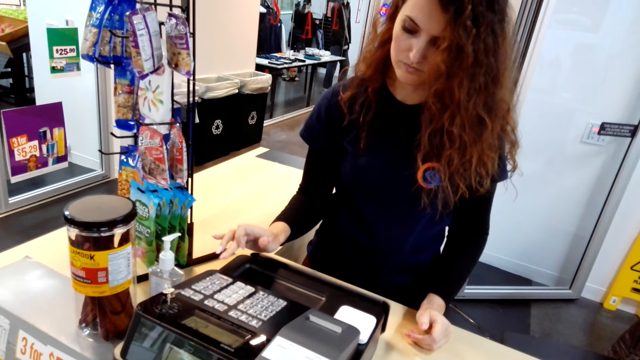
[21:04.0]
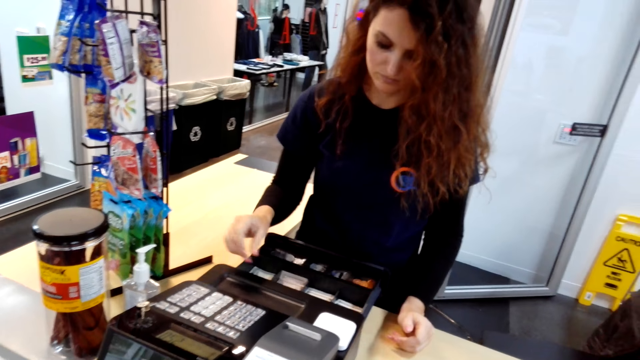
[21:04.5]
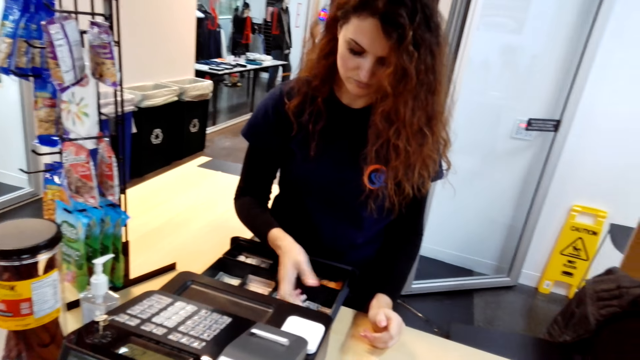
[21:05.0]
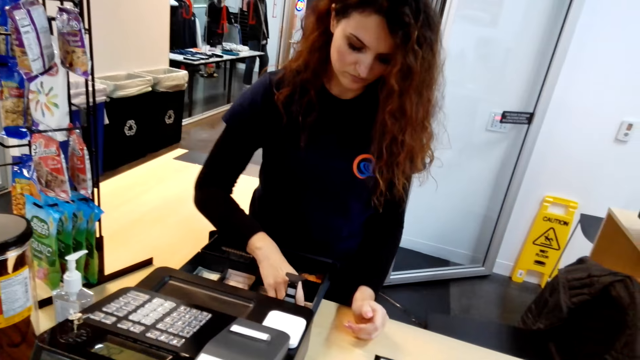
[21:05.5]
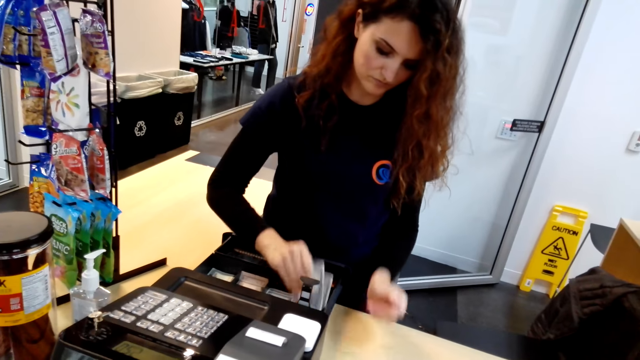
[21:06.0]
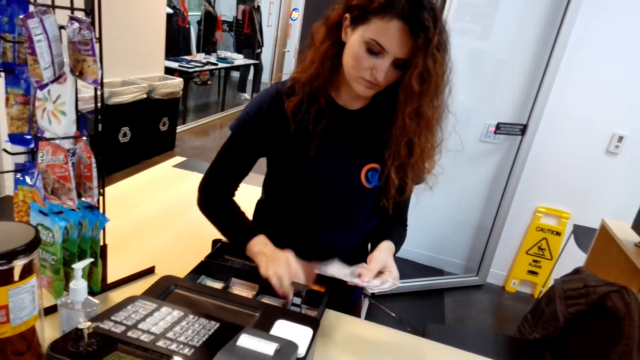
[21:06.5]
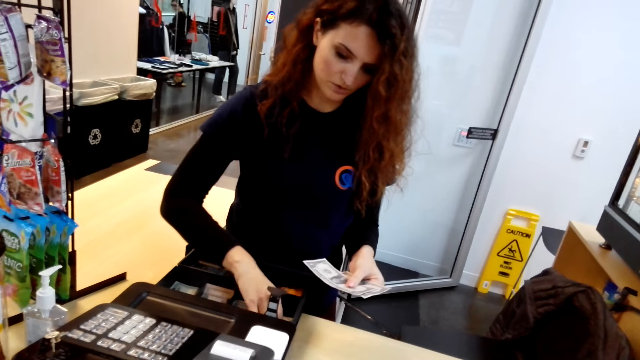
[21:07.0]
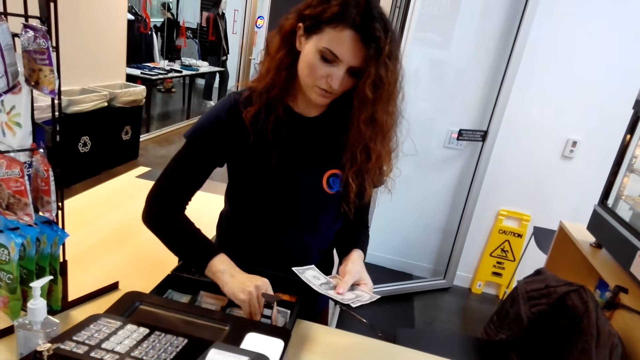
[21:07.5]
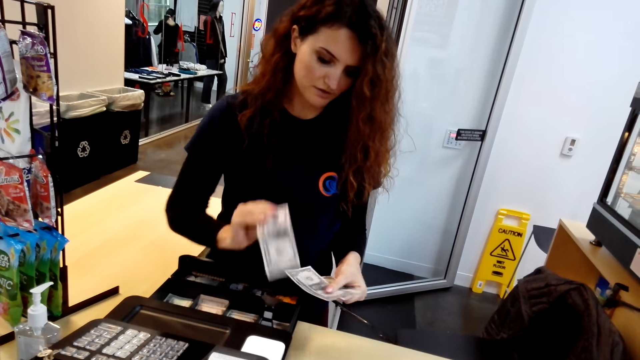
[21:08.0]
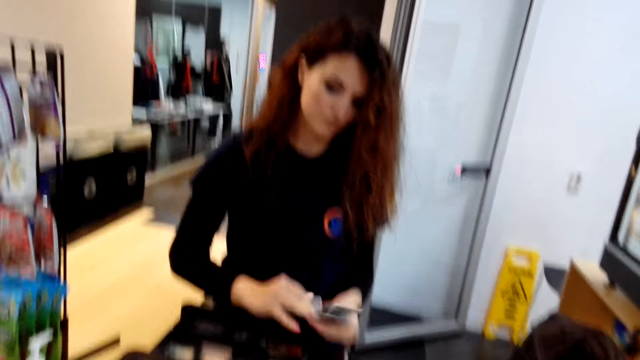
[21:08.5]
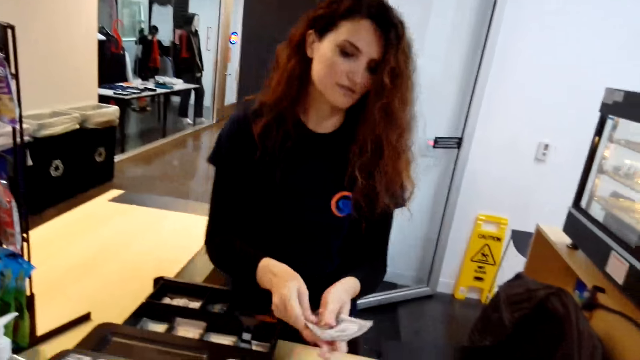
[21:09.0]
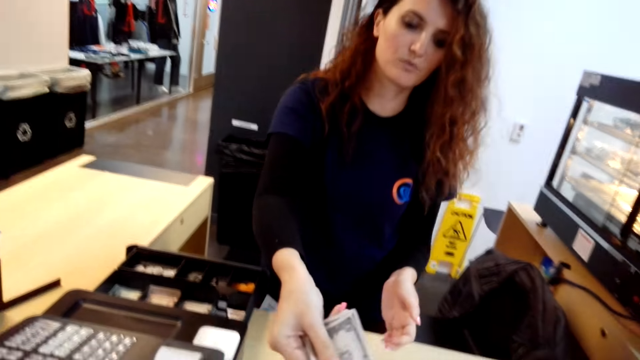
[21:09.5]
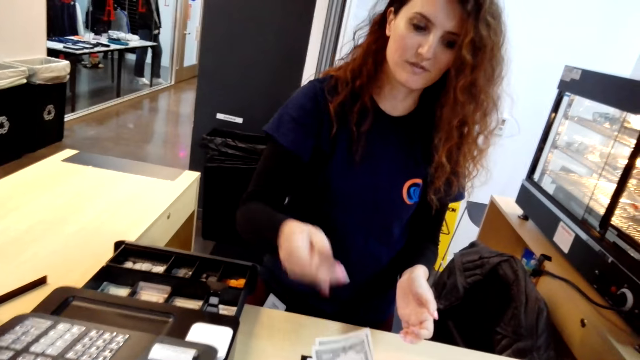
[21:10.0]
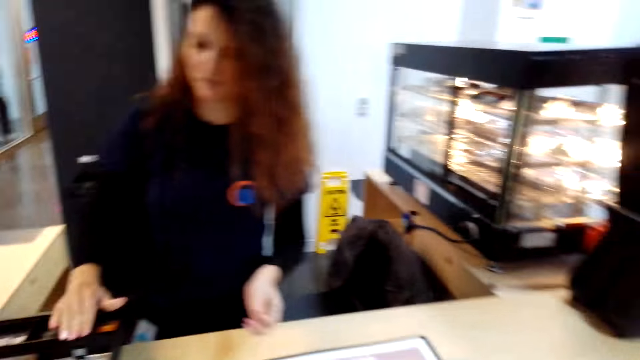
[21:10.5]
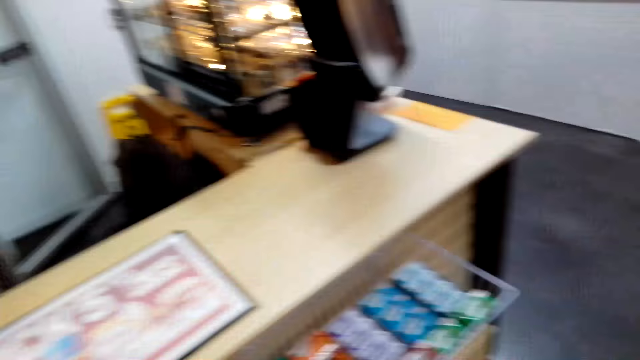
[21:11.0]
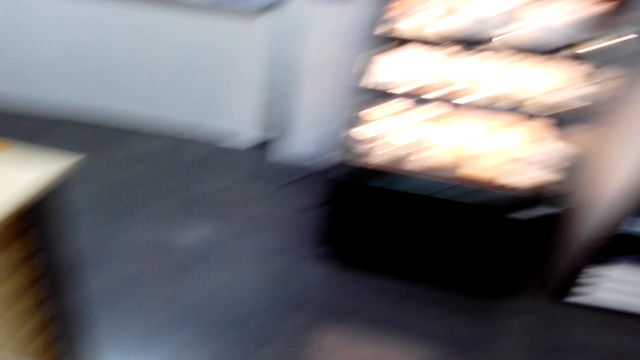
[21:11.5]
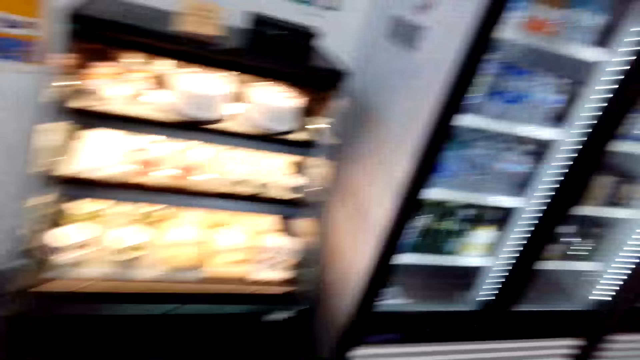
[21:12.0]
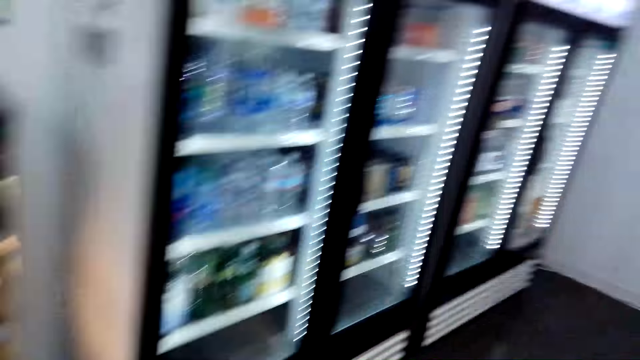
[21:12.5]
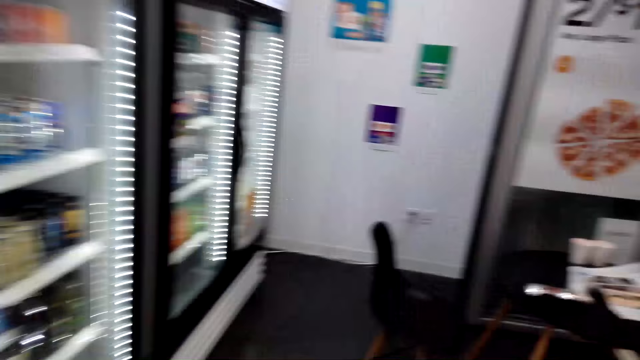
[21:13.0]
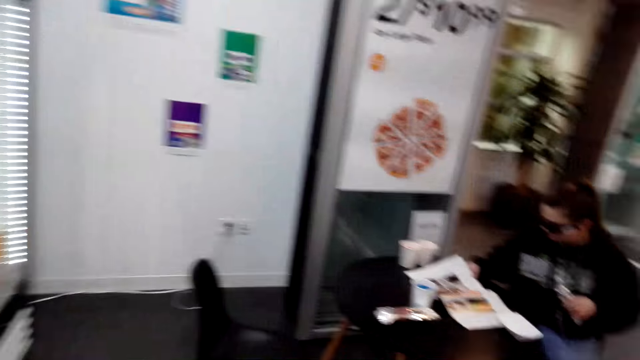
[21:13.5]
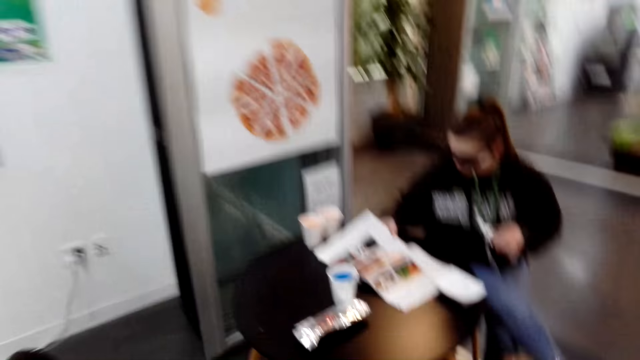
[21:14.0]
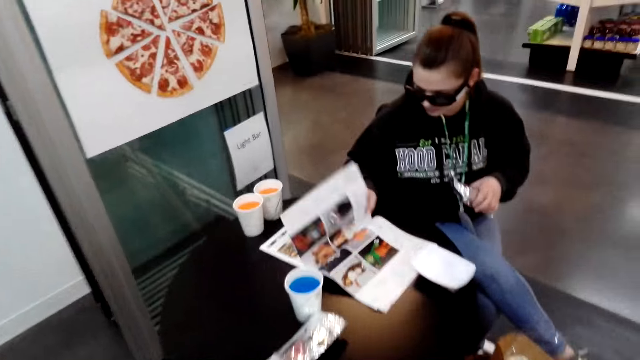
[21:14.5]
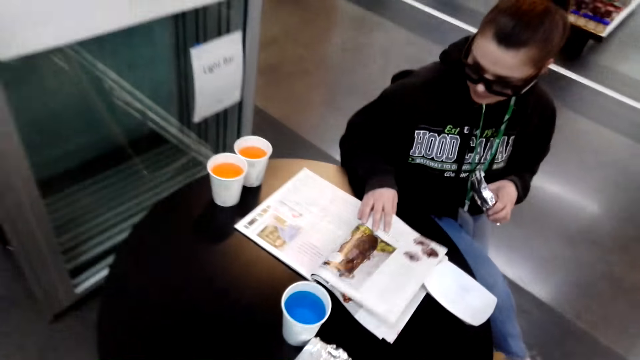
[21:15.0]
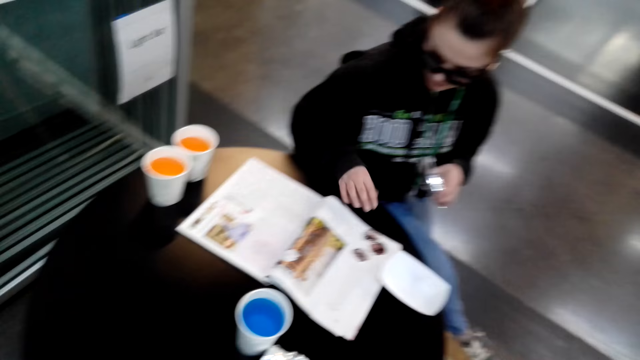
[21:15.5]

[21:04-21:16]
The lady takes money from the drawer and holds cash in her hands at the counter. The lady hands the cash to the camera wearer at the counter. The camera wearer interacts with the lady. They walk in the eatery.

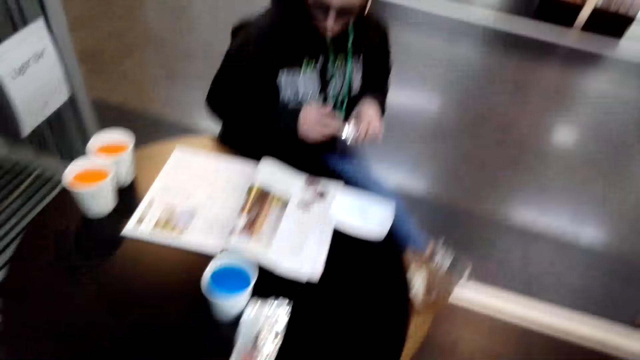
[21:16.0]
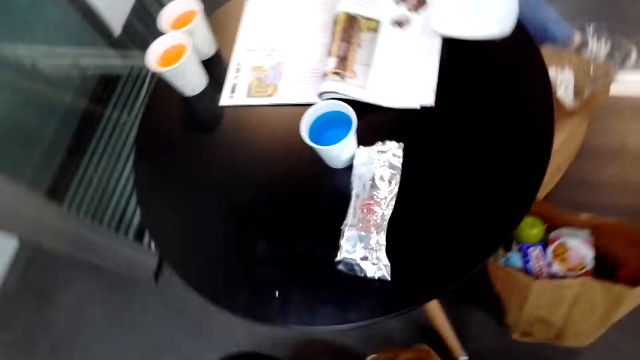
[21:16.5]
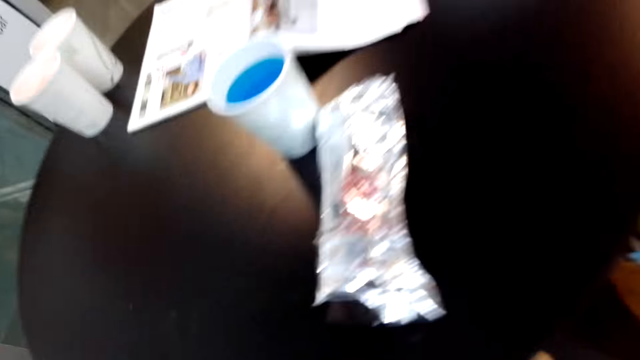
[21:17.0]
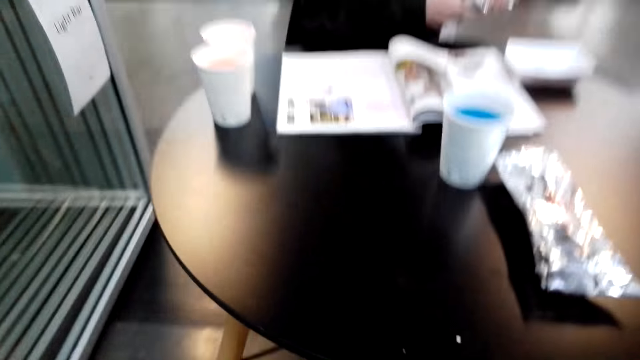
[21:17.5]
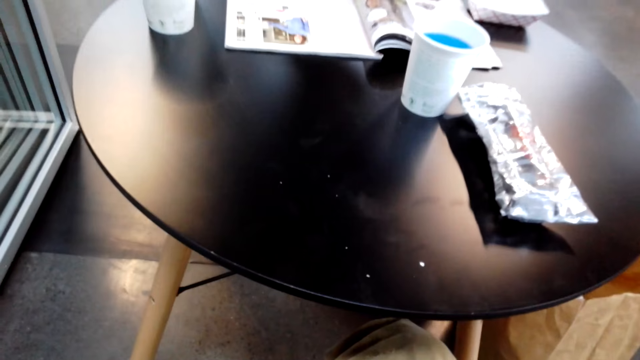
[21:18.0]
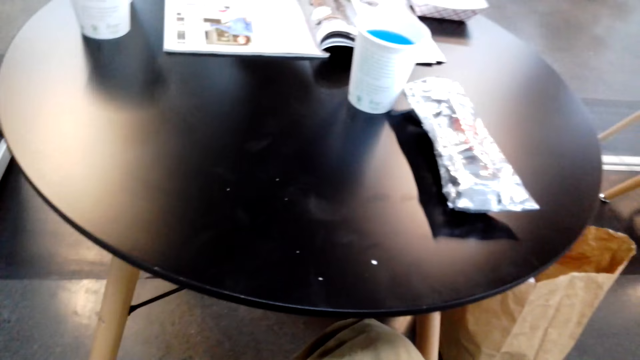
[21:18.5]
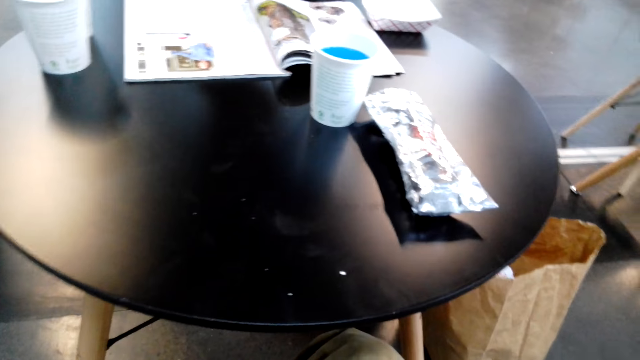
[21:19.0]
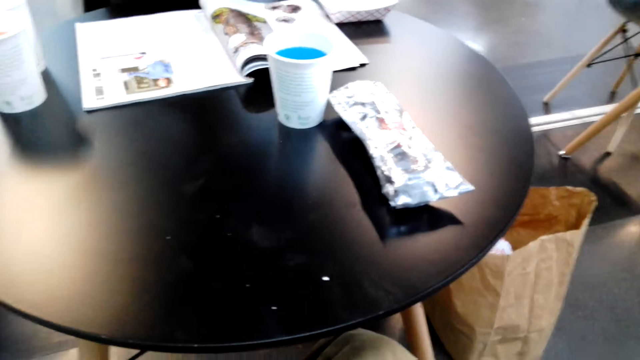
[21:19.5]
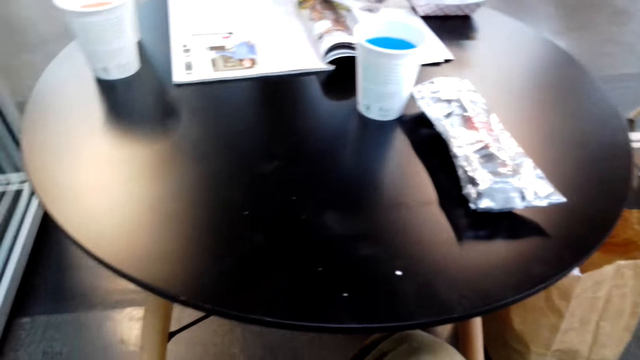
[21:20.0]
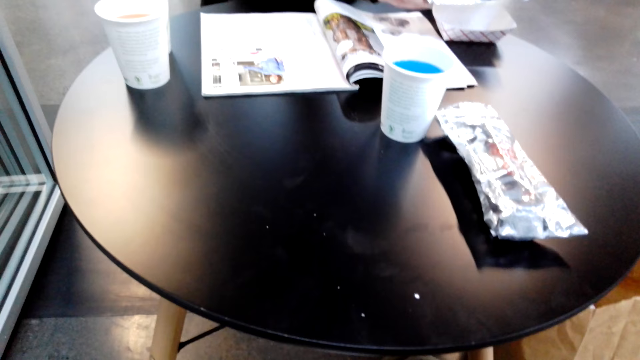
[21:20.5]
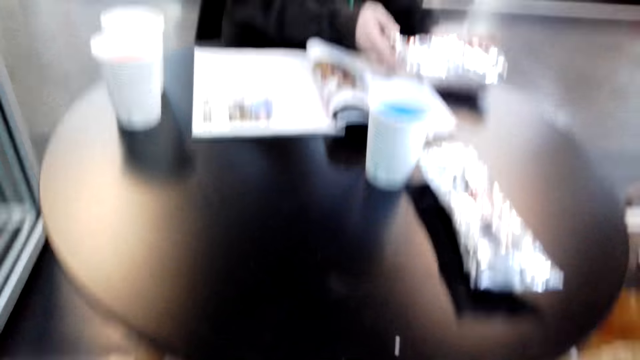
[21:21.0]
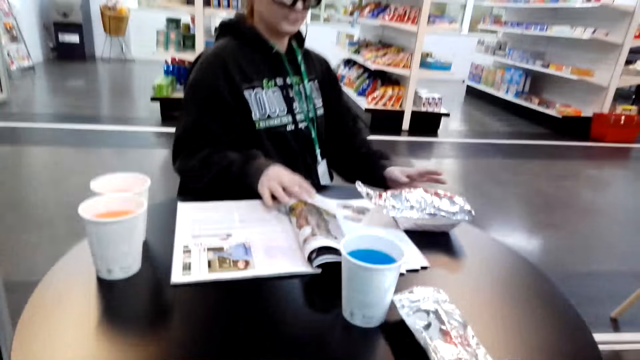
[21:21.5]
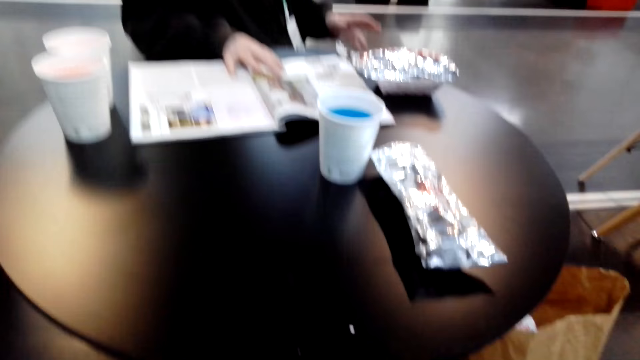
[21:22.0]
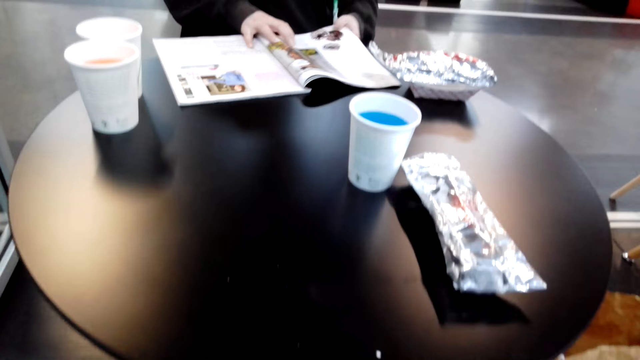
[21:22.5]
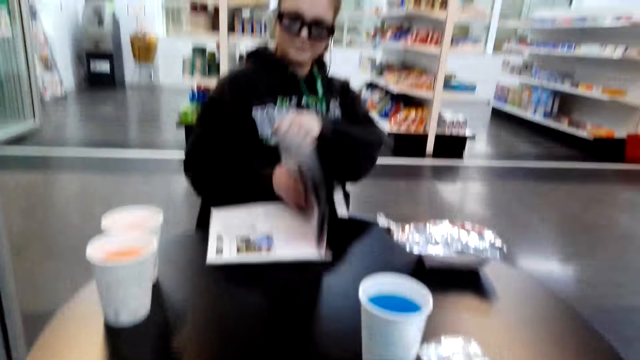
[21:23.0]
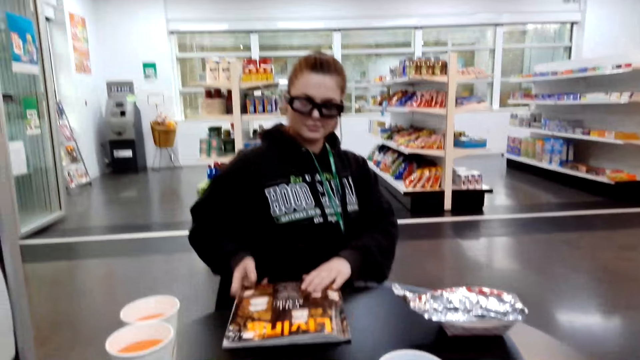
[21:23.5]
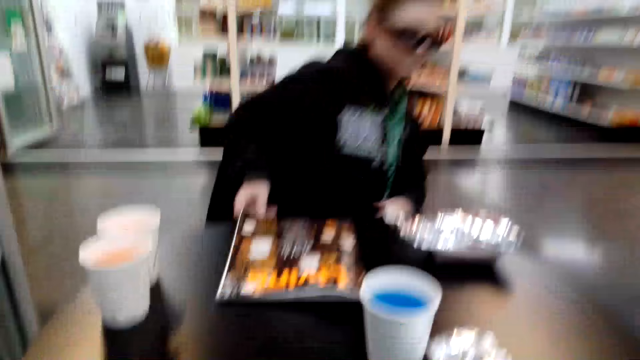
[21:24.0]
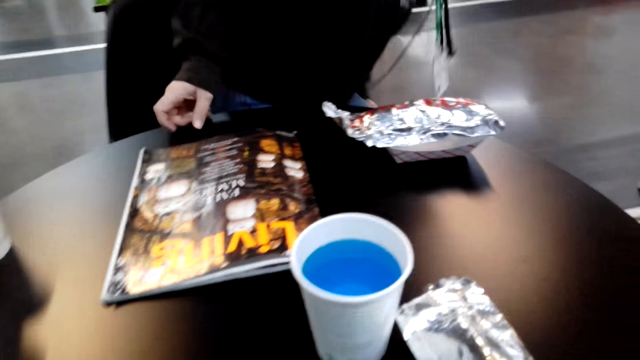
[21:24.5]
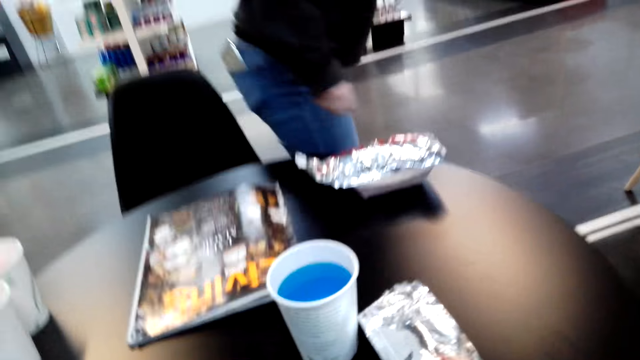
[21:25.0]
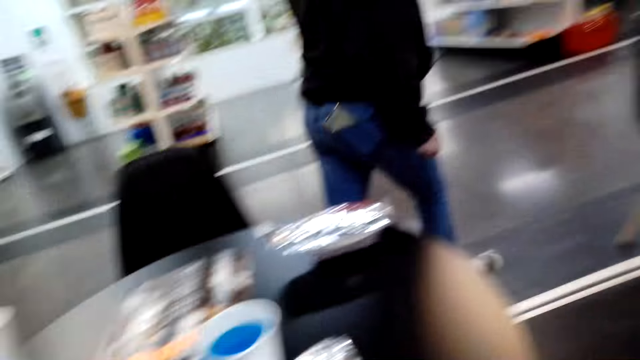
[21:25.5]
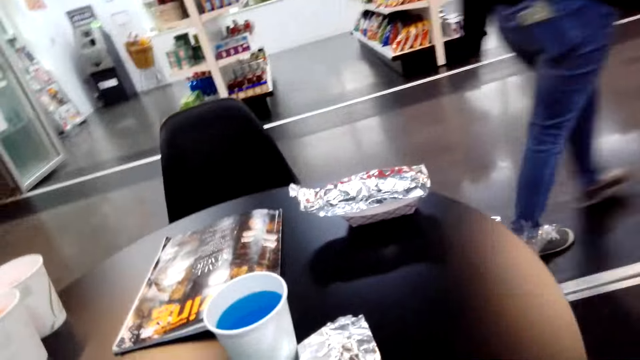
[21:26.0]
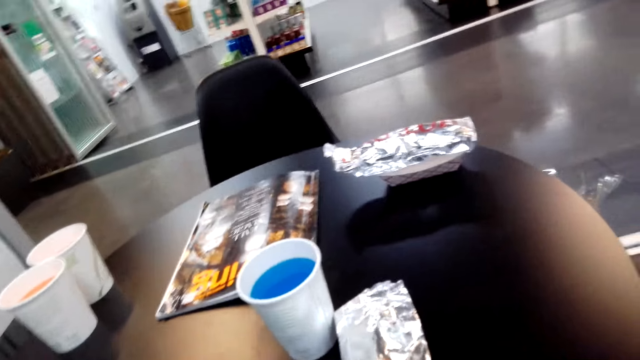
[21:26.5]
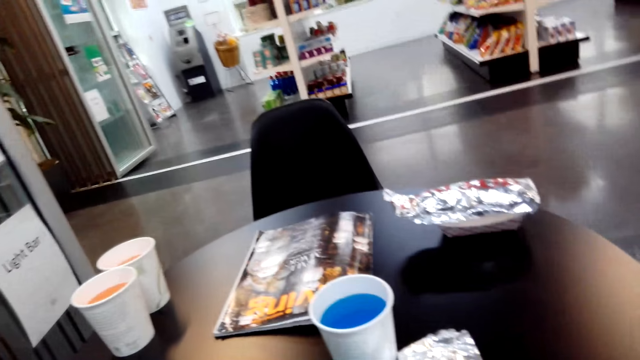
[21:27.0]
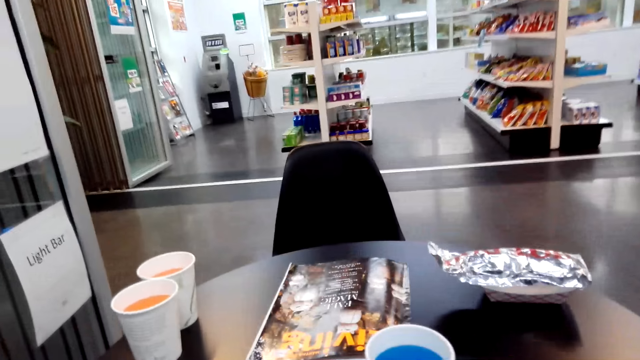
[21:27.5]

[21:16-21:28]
The camera wearer sits on a chair at the table. A lady holds a magazine at the table. The lady closes the magazine on the table. The lady walks around the store.
